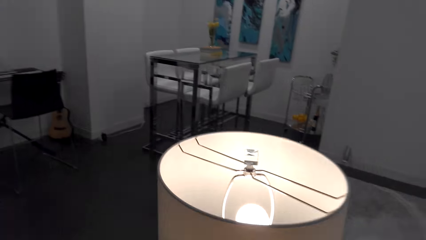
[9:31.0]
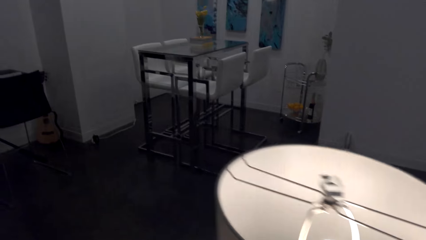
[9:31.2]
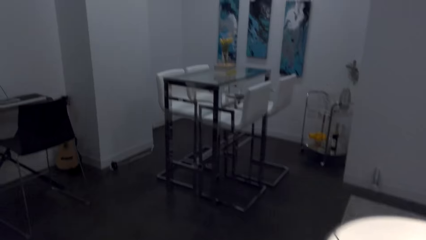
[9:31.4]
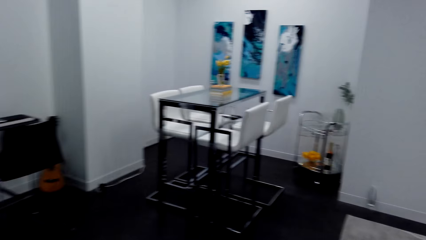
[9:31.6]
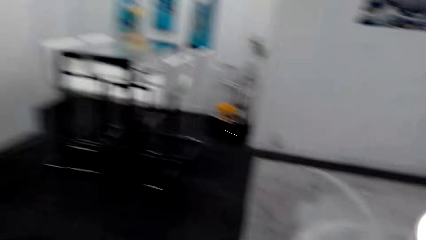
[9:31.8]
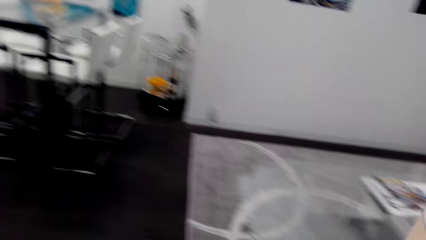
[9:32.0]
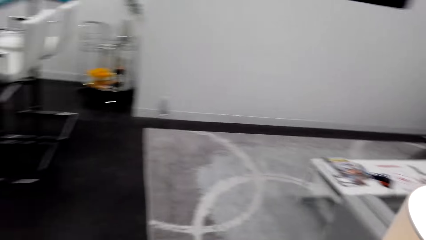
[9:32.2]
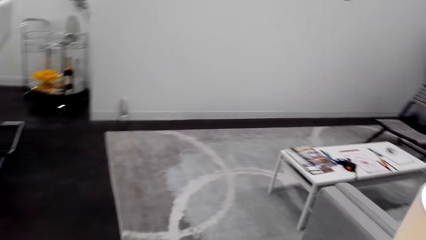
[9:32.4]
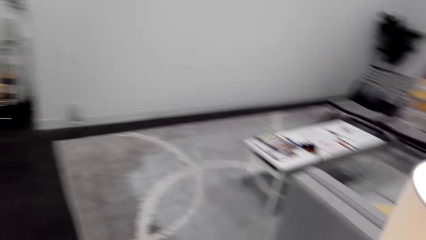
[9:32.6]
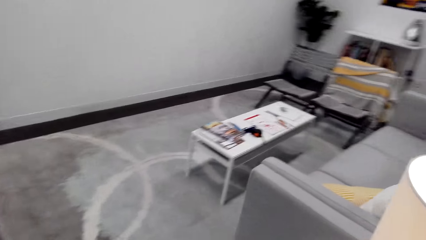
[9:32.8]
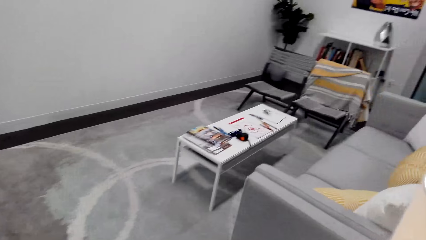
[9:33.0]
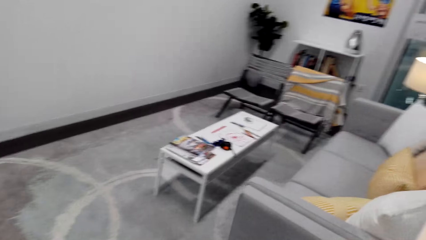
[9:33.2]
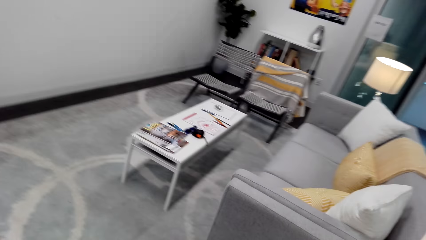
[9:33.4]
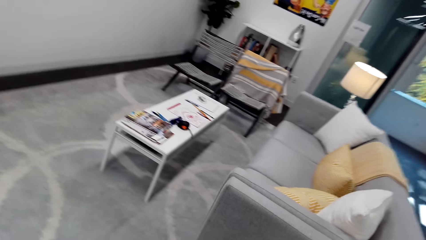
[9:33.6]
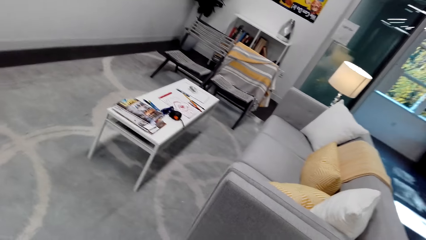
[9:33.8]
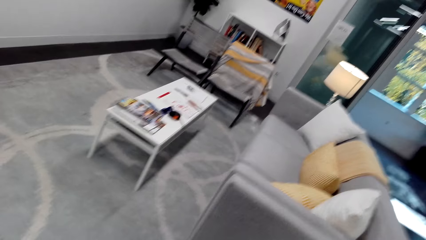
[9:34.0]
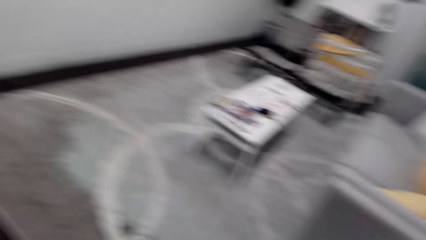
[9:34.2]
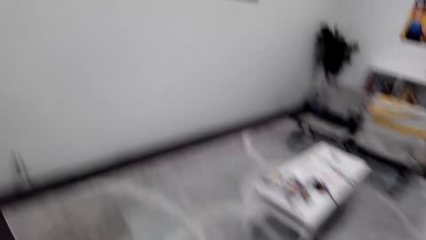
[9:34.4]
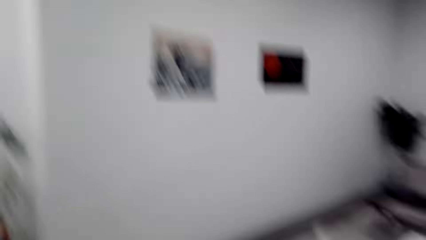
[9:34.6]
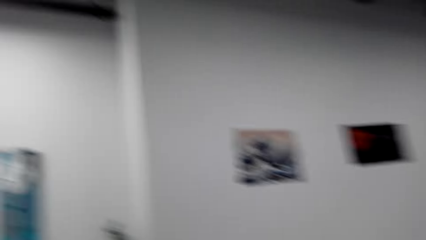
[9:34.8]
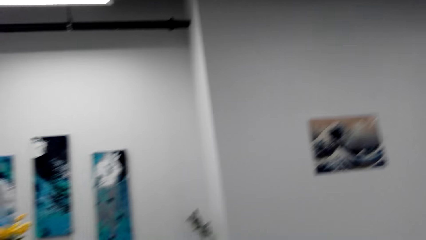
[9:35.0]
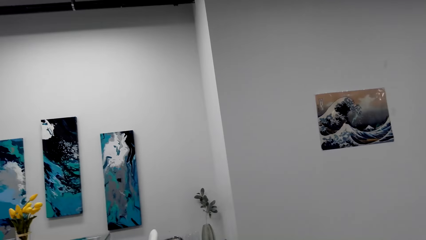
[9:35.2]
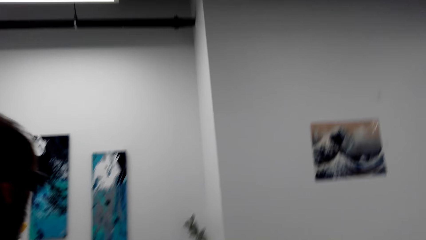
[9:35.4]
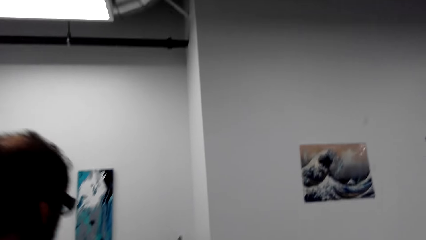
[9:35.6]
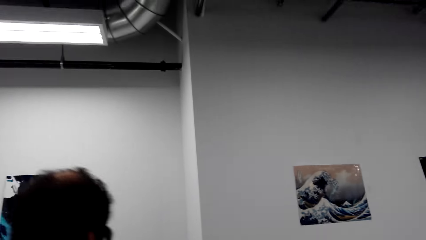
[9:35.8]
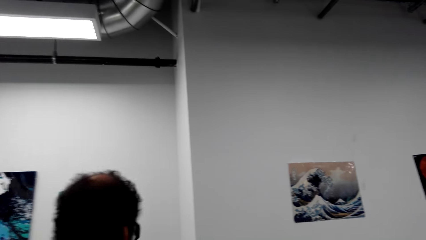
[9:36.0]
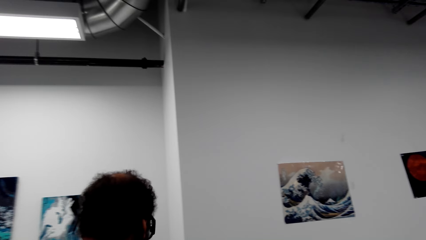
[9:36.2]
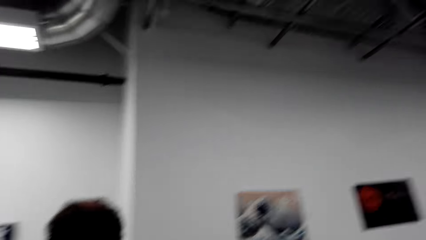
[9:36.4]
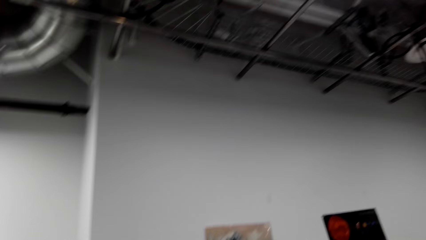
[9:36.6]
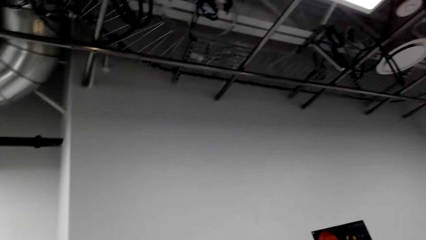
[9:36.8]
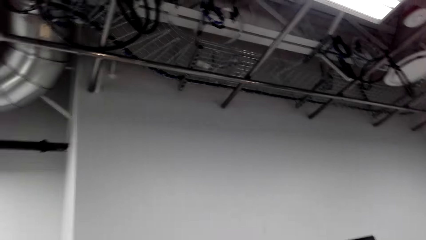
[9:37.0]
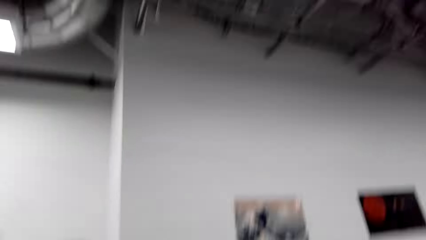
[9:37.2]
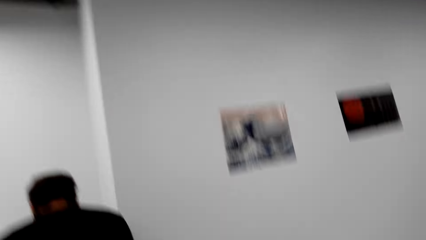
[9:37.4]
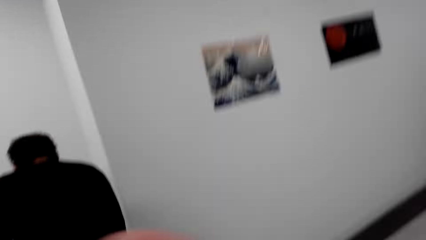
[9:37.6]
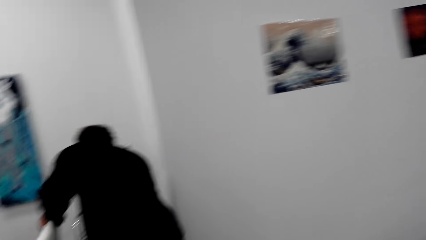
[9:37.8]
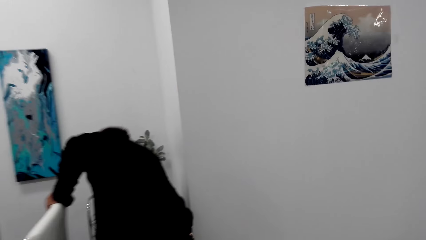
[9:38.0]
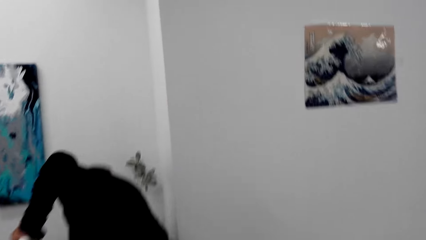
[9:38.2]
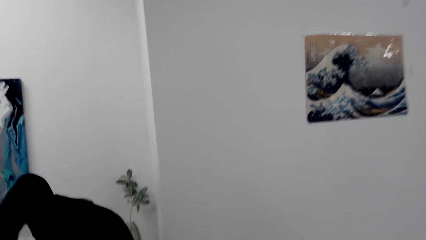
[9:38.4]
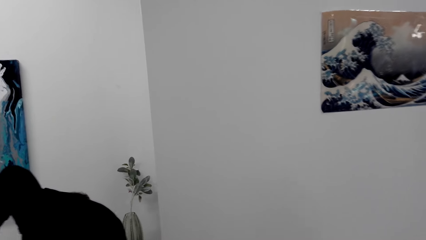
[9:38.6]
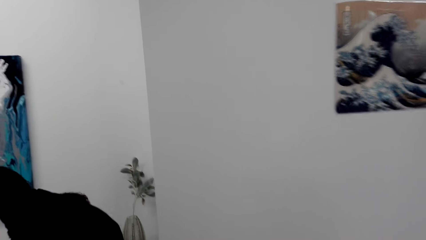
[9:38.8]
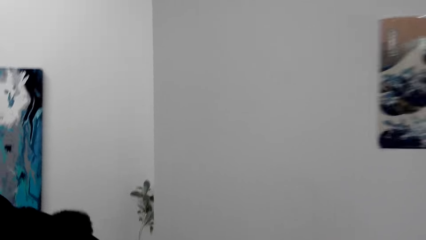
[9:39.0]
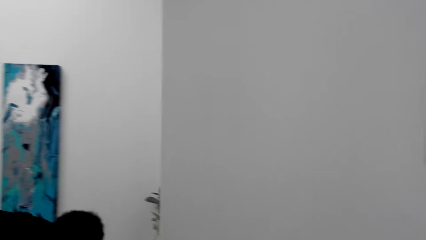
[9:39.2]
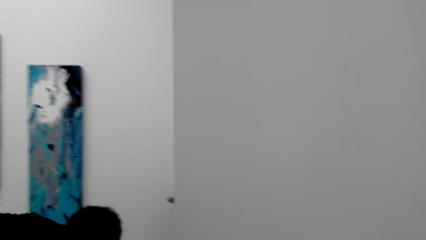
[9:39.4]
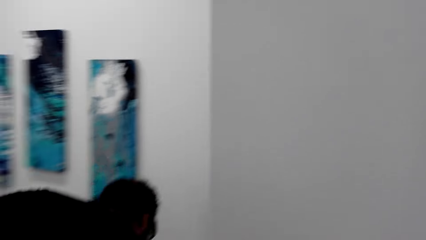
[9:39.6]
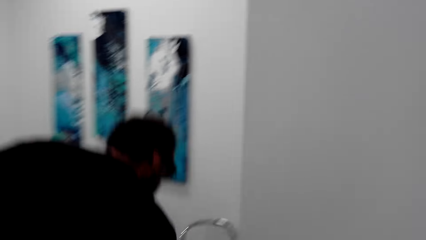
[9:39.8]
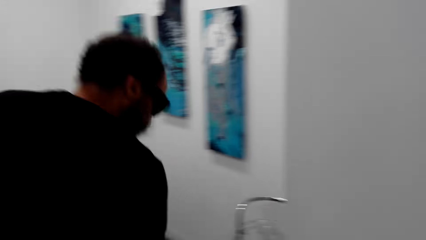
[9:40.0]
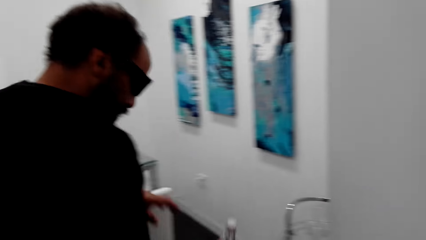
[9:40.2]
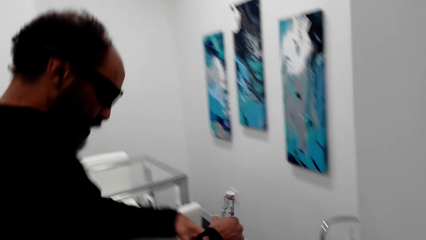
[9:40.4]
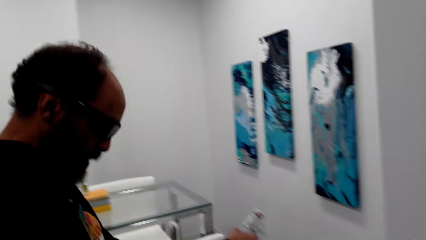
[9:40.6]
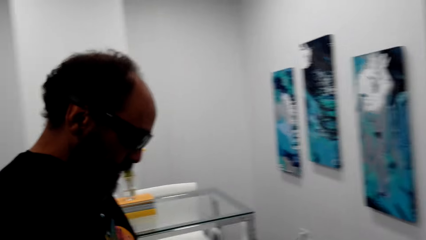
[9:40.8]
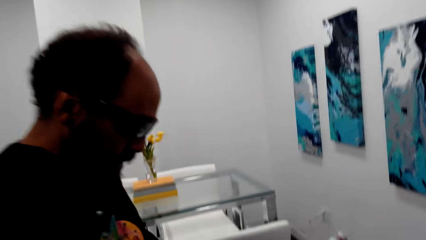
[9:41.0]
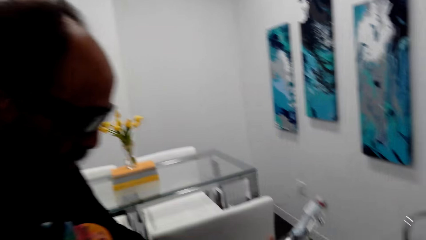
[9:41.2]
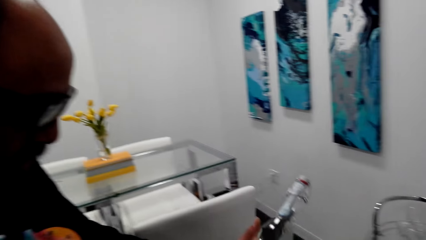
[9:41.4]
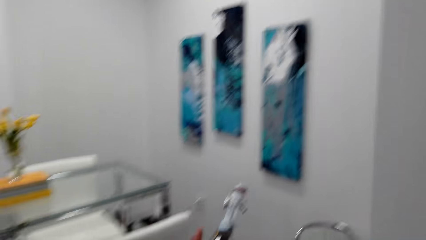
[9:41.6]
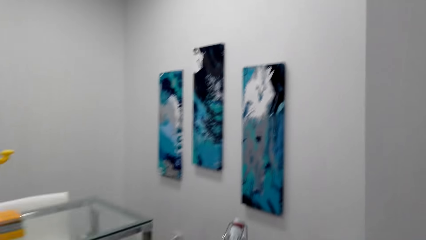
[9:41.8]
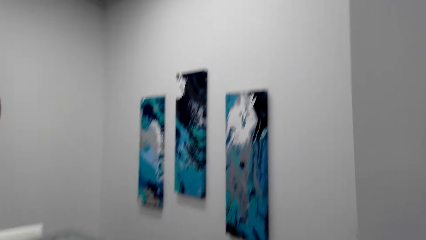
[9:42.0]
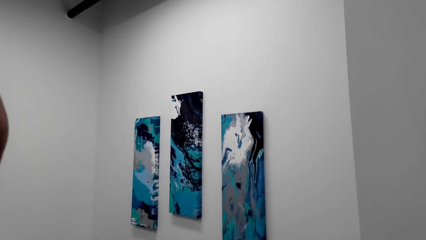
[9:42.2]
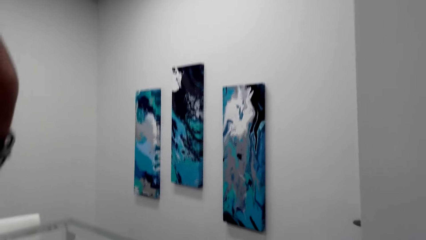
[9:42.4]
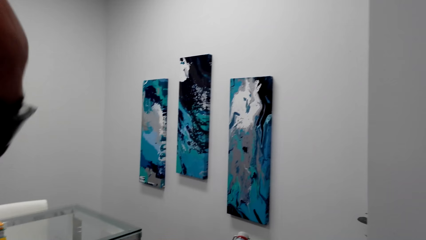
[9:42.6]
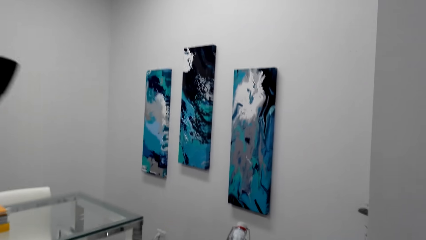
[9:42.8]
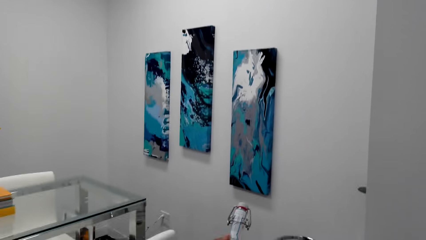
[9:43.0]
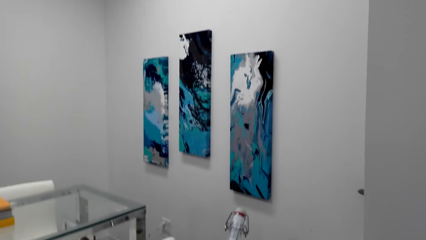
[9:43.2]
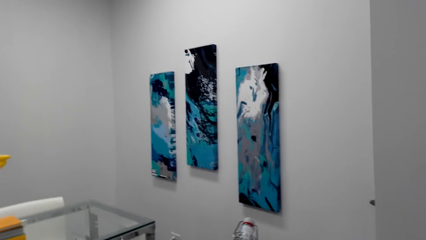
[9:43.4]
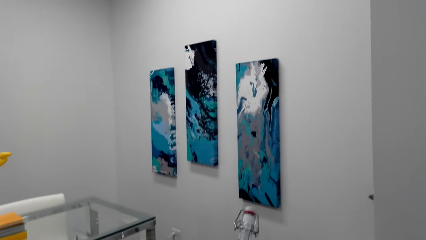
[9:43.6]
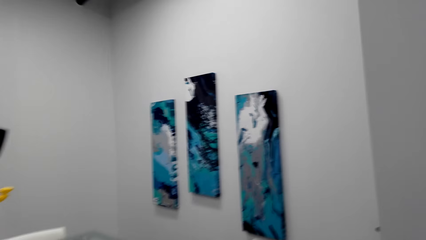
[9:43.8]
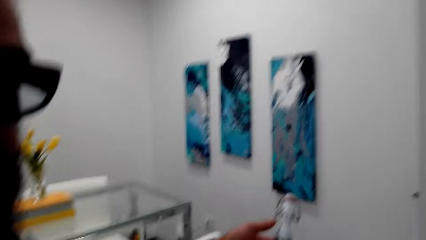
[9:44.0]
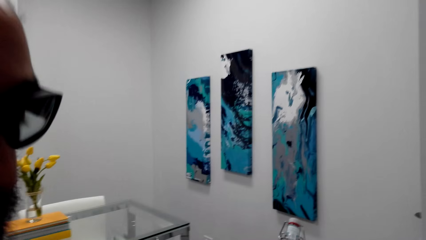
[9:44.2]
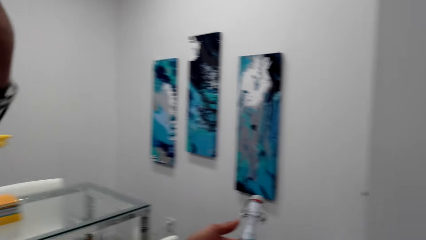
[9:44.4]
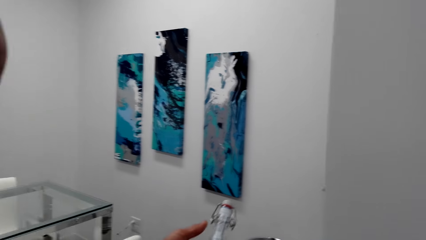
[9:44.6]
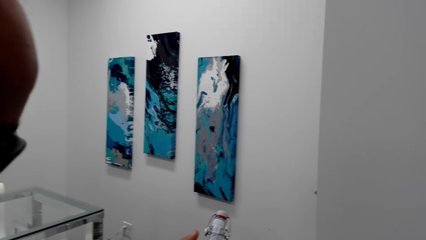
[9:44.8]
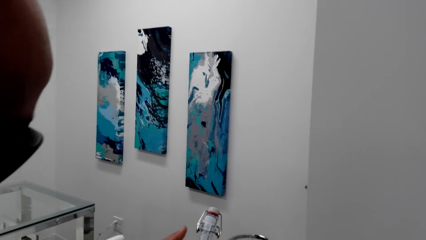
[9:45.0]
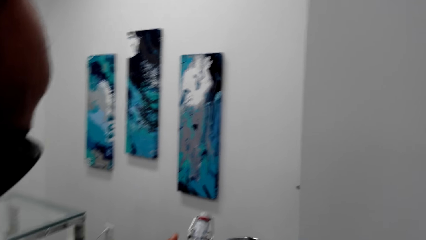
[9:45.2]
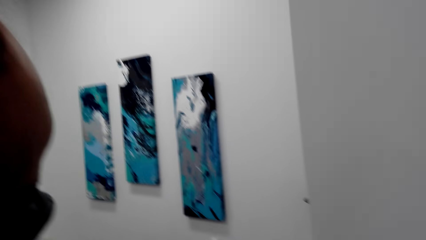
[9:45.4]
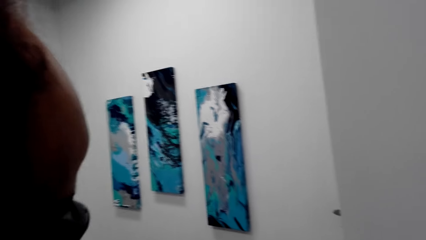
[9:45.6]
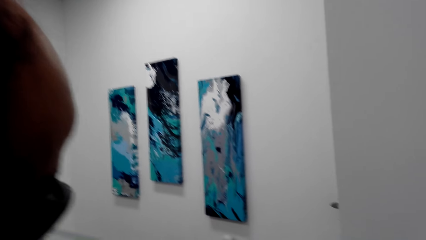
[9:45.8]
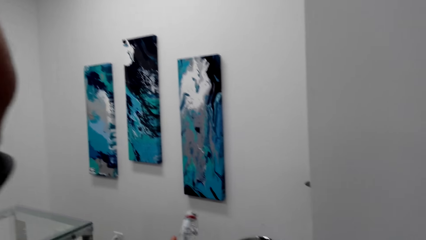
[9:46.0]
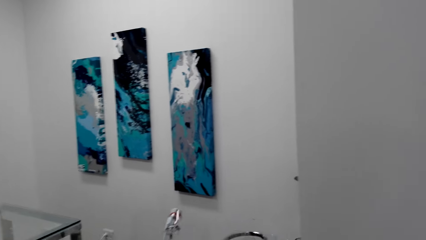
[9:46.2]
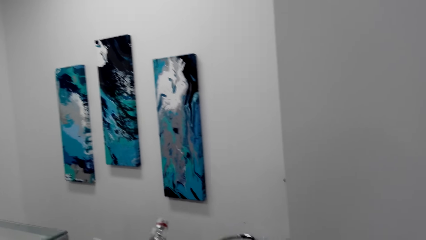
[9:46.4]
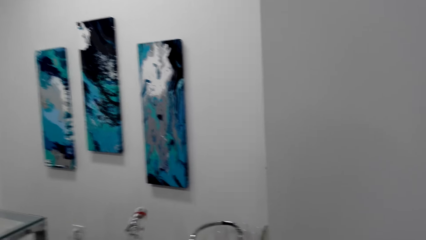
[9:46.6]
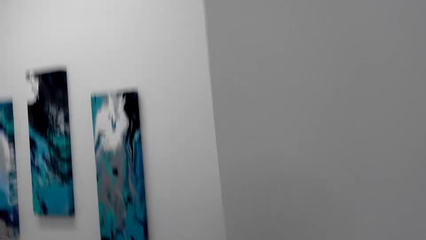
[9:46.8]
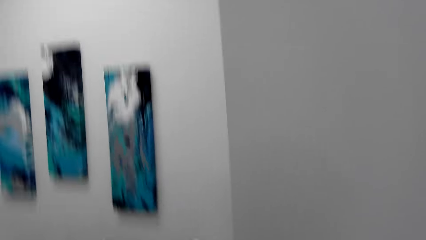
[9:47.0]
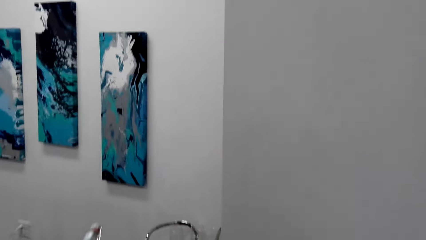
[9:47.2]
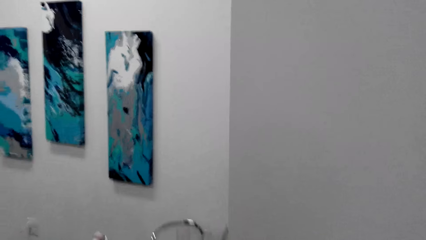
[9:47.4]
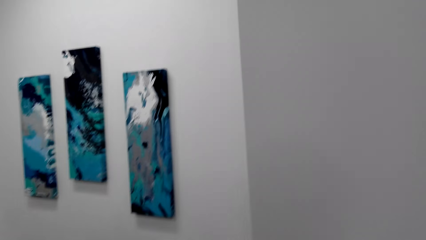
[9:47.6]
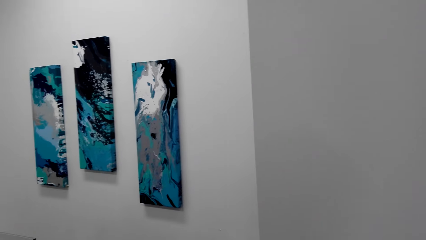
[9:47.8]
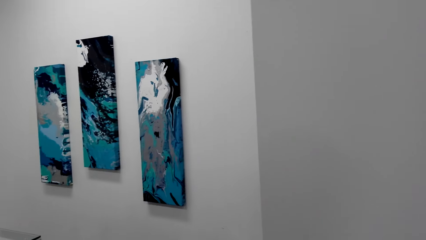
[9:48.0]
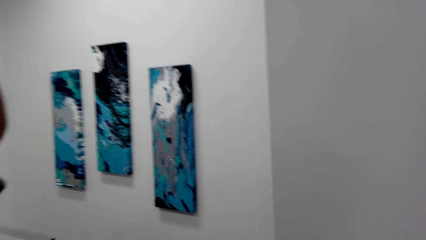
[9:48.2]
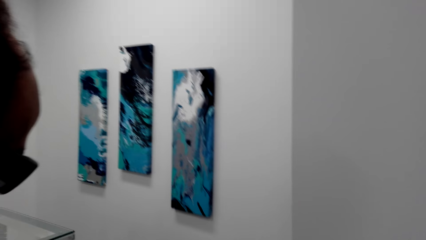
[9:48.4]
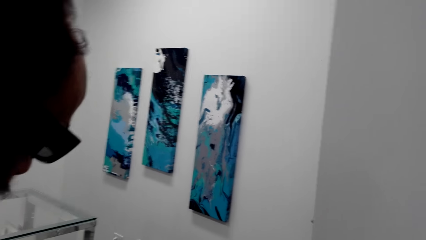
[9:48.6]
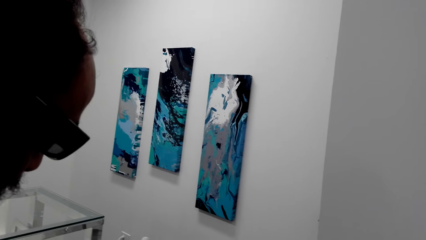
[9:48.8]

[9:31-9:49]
The camera wearer looks around the house. A man walks around the room. The man bends beside the wall. The man picks up a bottle from the floor. The man holds the bottle.
